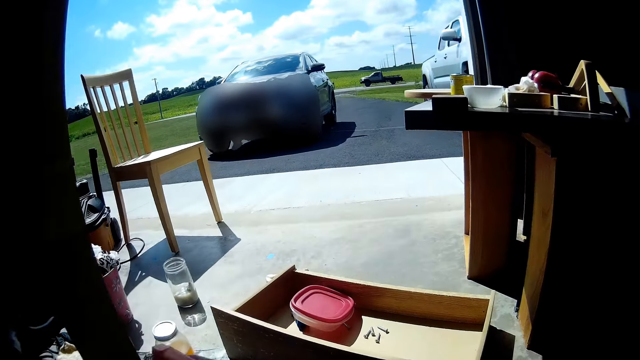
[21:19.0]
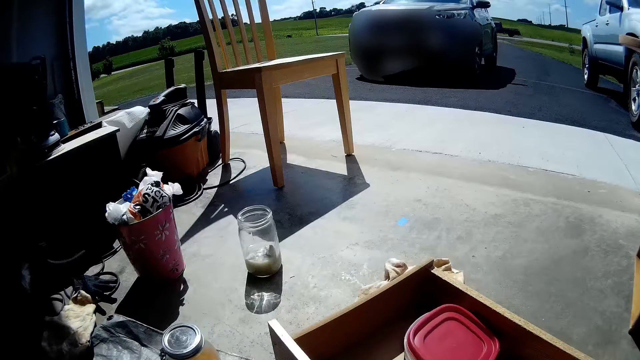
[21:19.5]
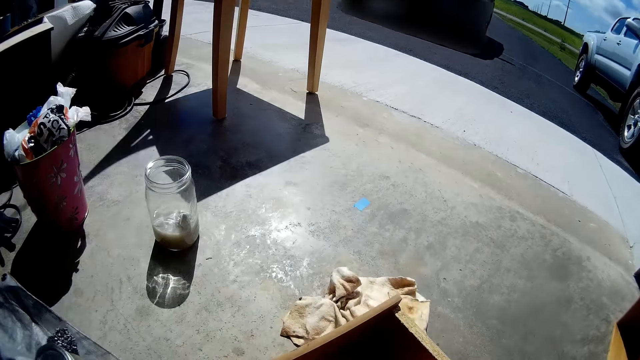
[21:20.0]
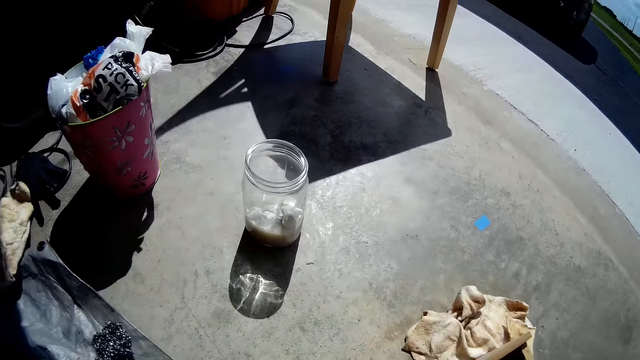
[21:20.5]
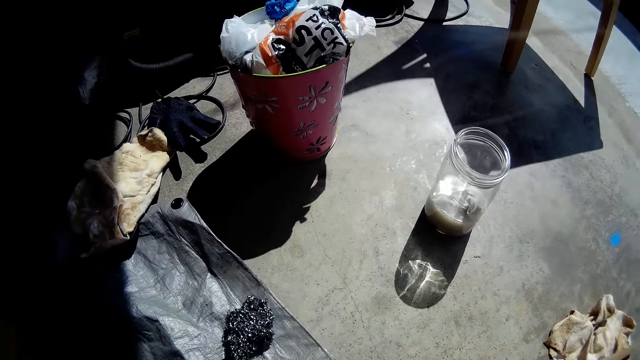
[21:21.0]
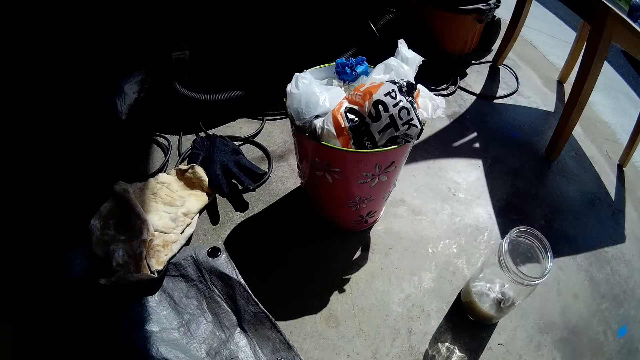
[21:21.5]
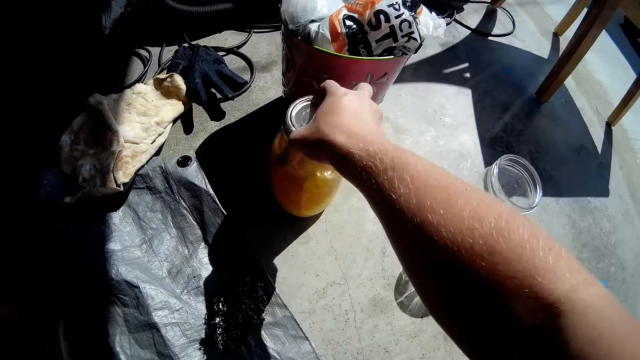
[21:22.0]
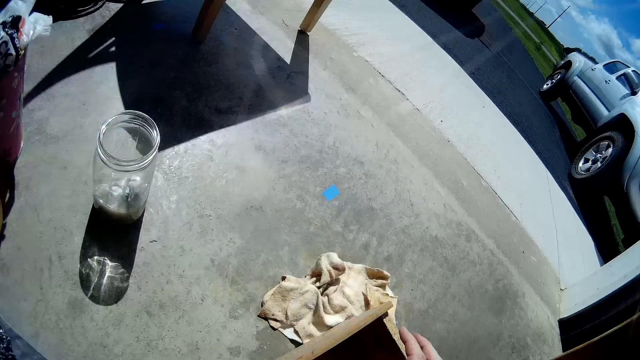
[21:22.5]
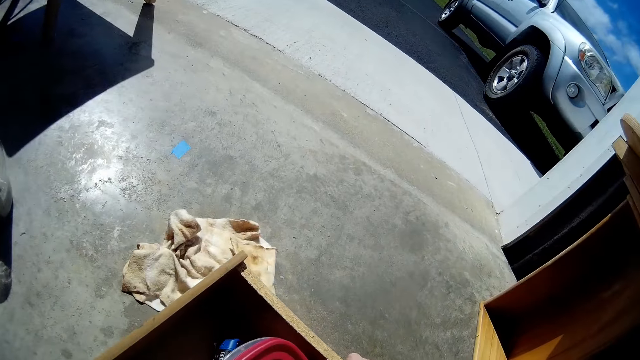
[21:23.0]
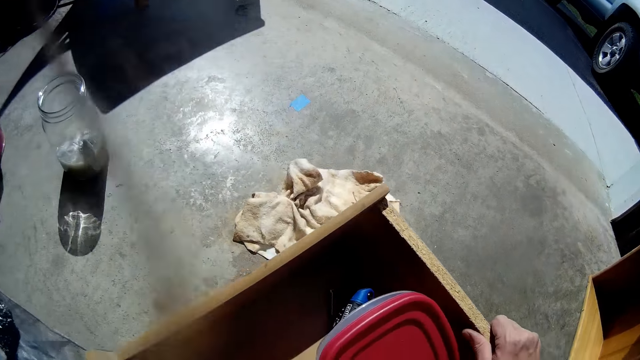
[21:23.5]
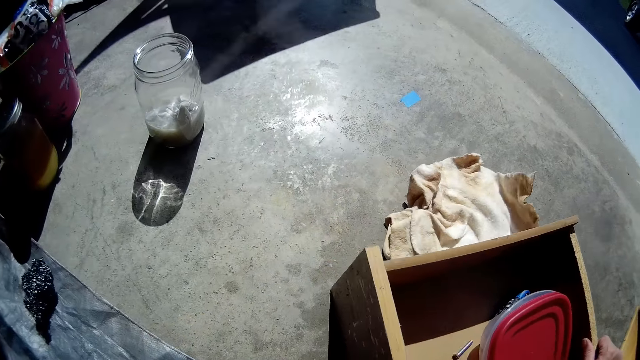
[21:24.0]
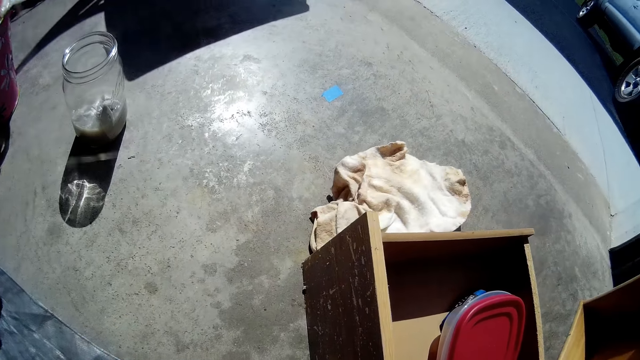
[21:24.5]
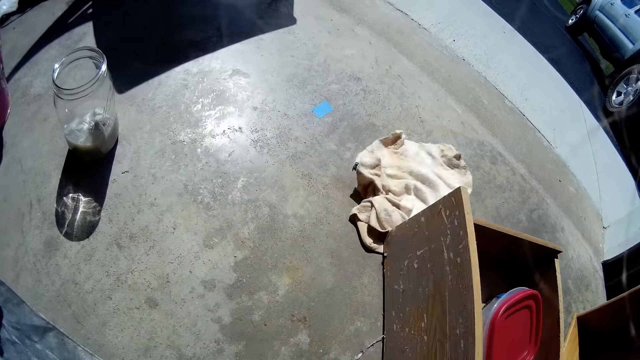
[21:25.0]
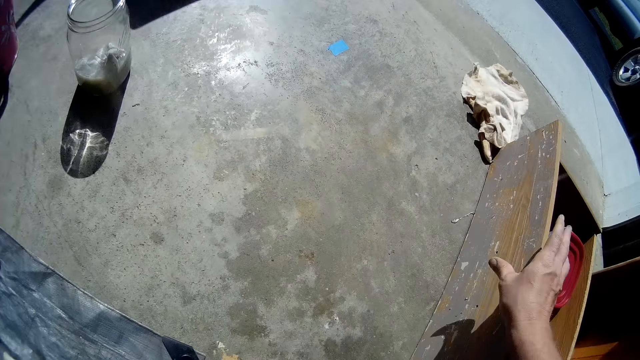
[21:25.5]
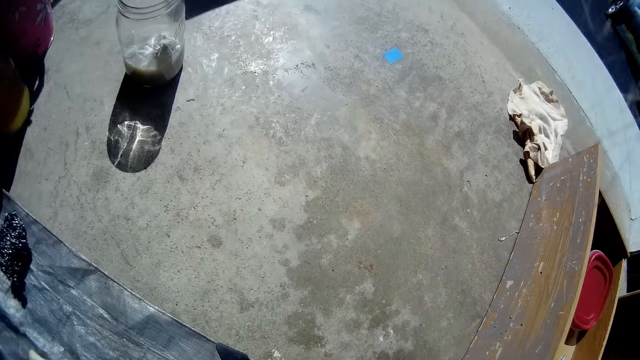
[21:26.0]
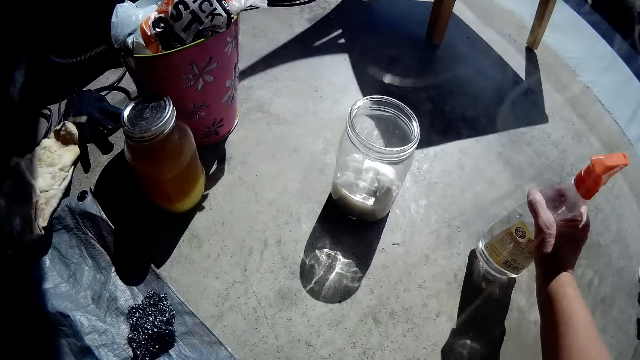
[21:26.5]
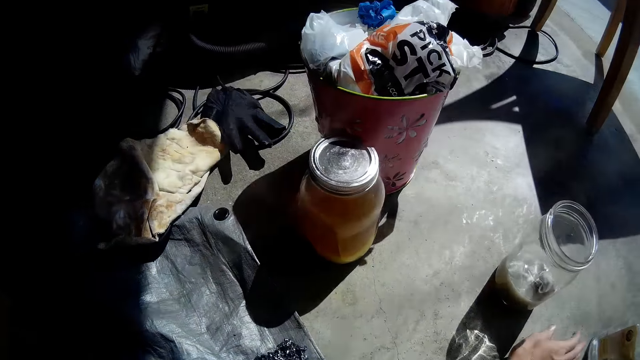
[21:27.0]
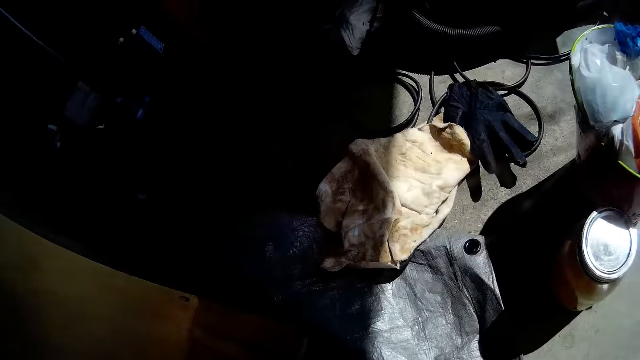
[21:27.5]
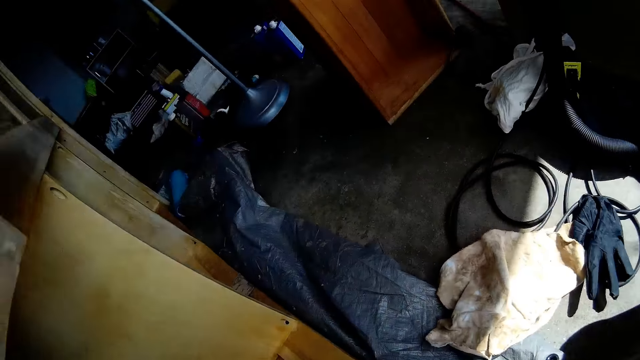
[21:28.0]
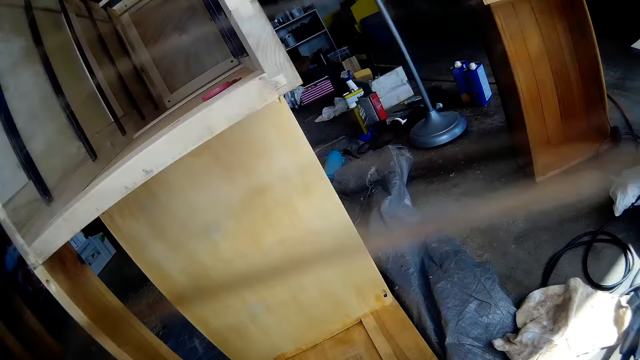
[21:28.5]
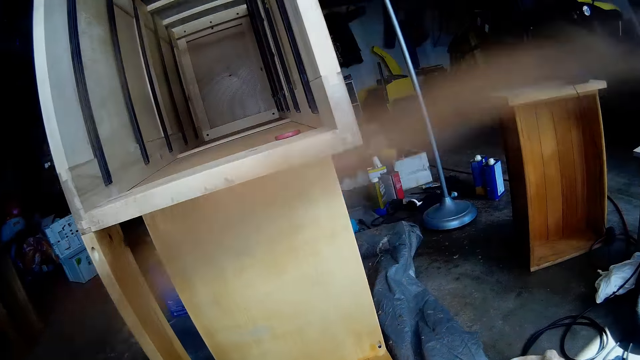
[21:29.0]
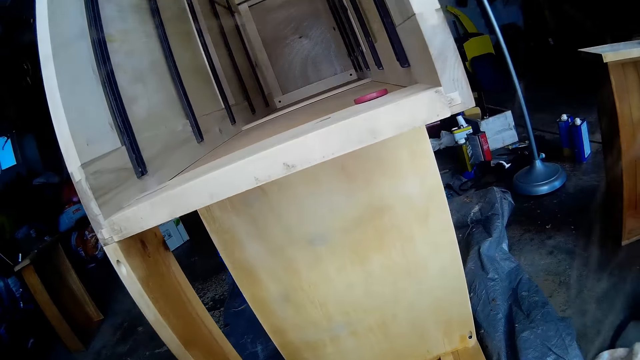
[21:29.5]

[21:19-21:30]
The camera wearer moves a drawer box on the floor with his right hand. He moves a container on the floor with his right hand. He places a can on the floor. He walks around the garage. He moves the drawer box aside on the floor with his right hand. He moves the polish spray on the floor with his right hand. He places the spray on the floor.

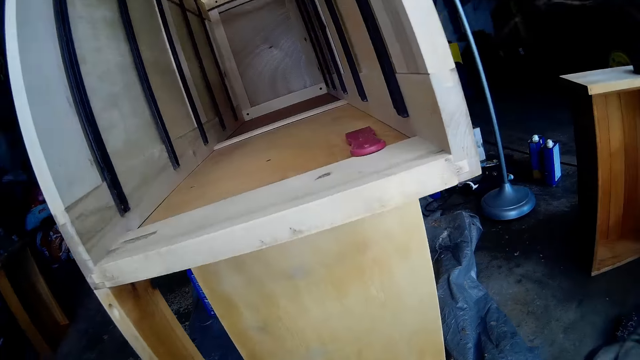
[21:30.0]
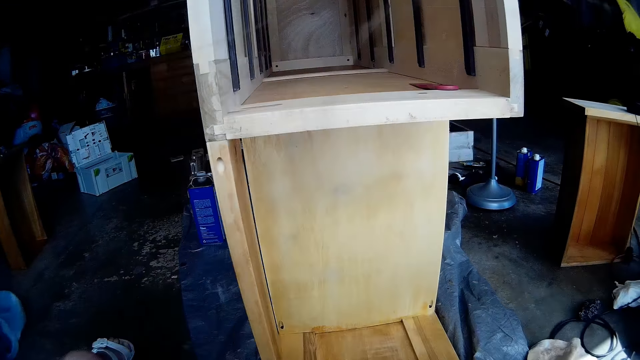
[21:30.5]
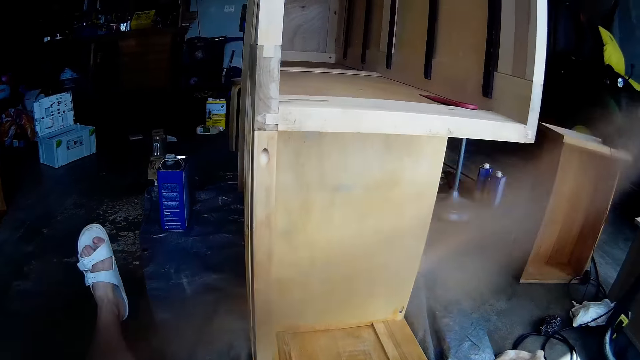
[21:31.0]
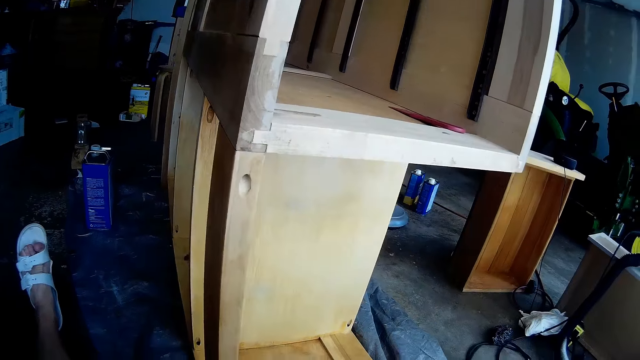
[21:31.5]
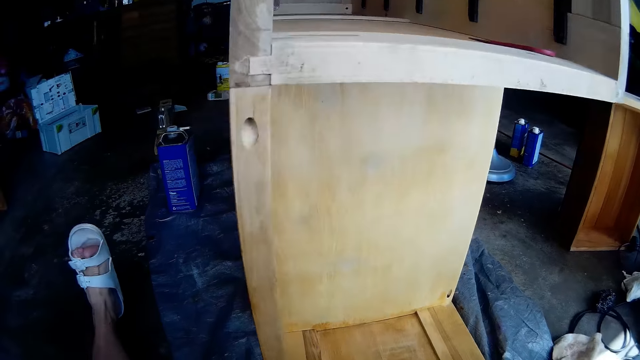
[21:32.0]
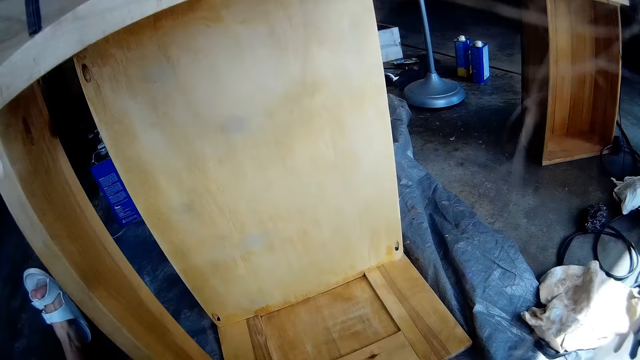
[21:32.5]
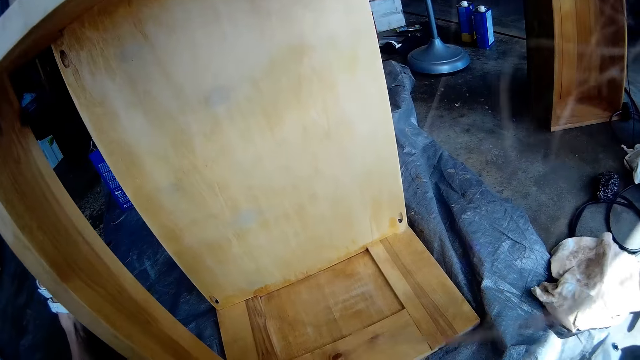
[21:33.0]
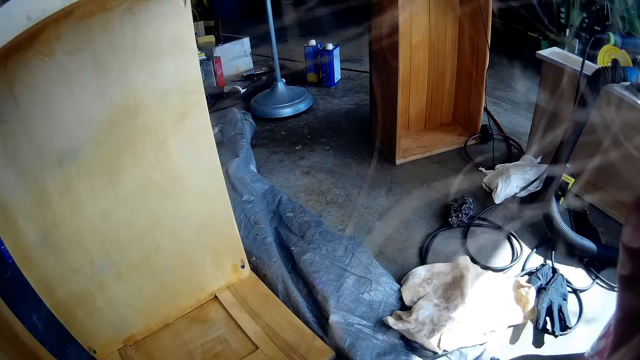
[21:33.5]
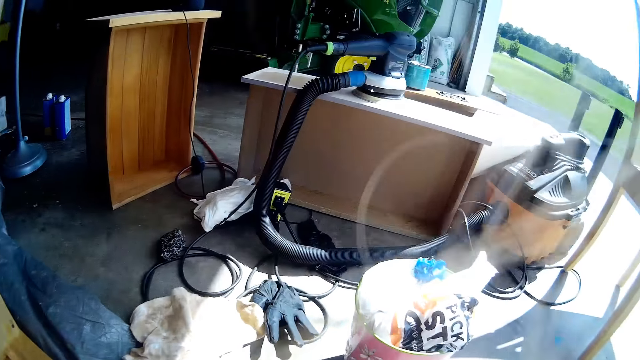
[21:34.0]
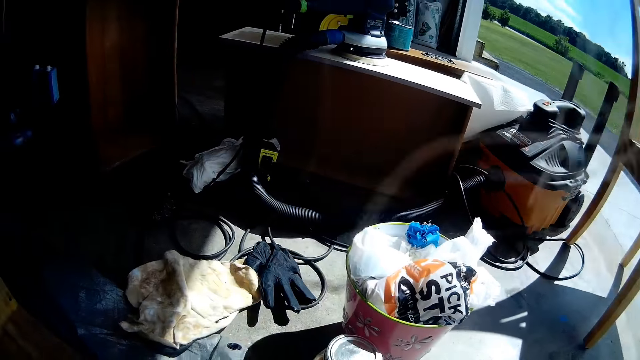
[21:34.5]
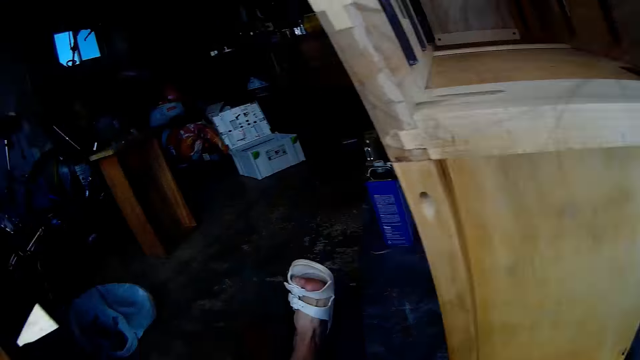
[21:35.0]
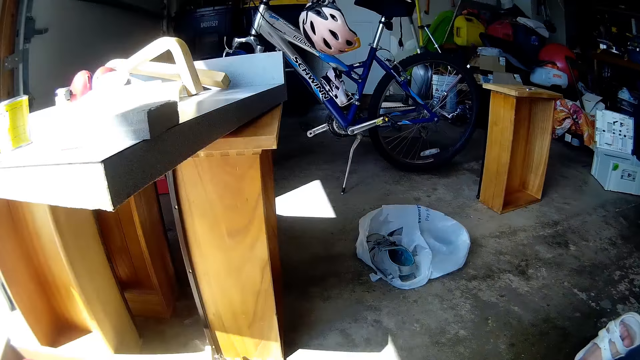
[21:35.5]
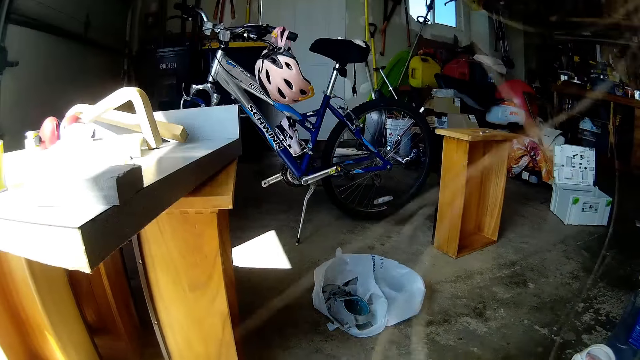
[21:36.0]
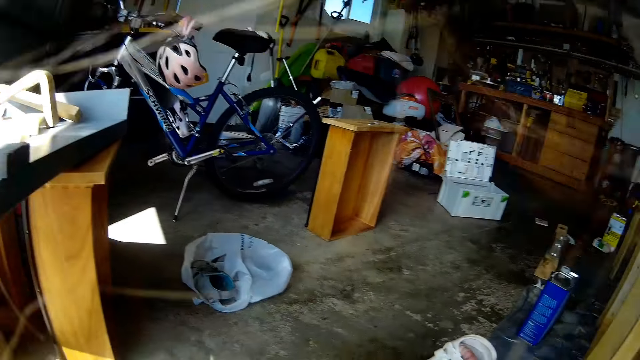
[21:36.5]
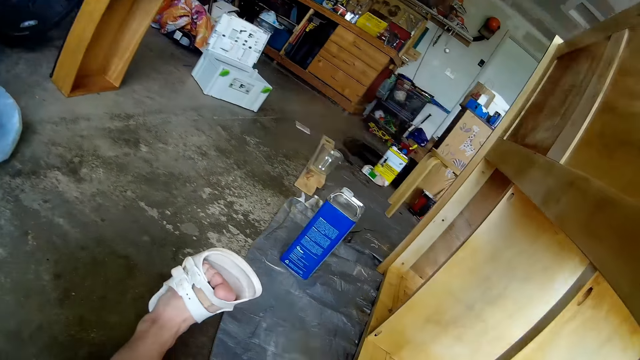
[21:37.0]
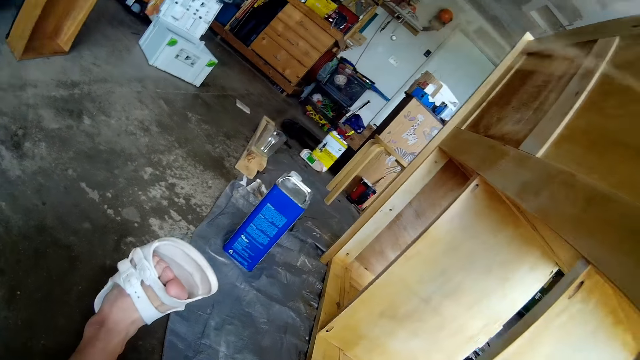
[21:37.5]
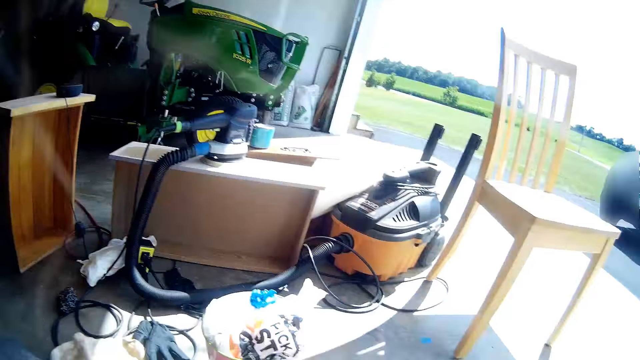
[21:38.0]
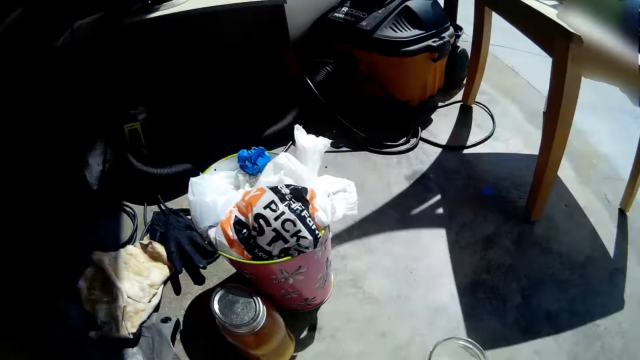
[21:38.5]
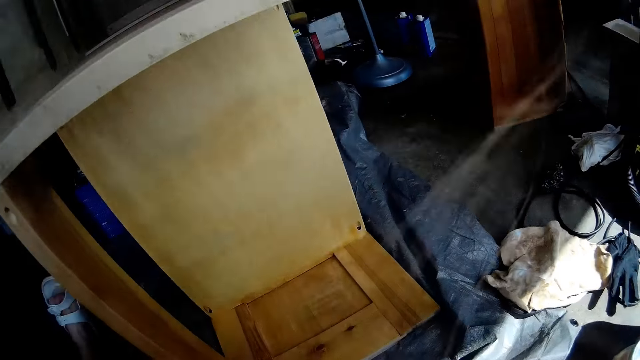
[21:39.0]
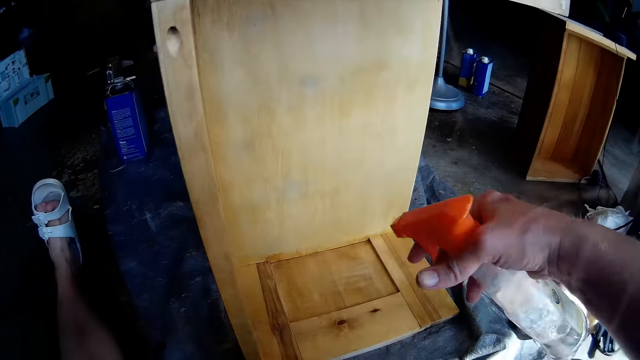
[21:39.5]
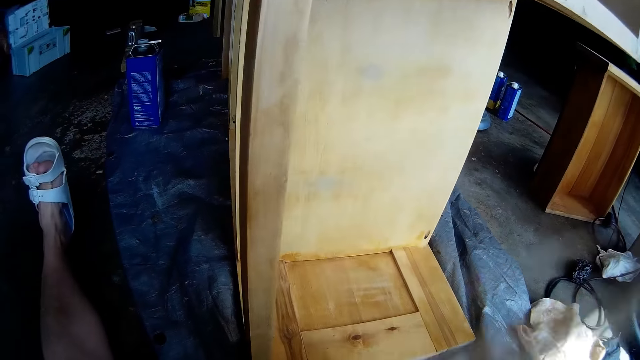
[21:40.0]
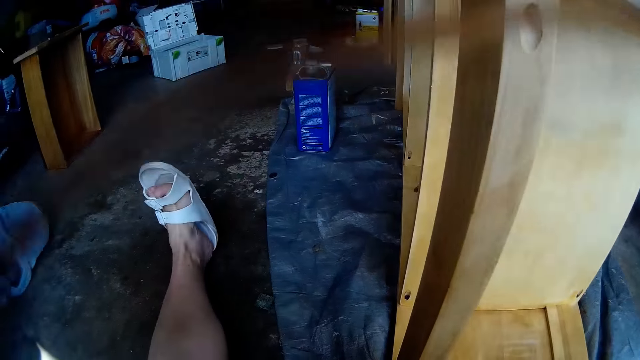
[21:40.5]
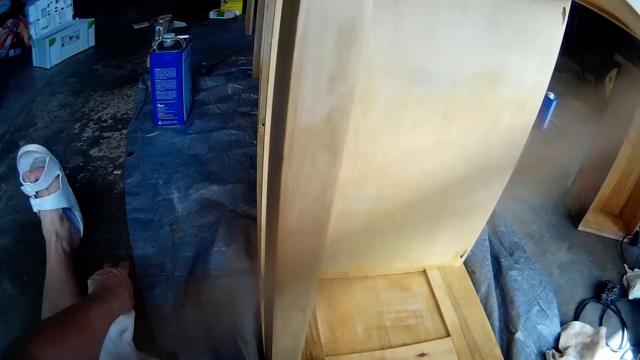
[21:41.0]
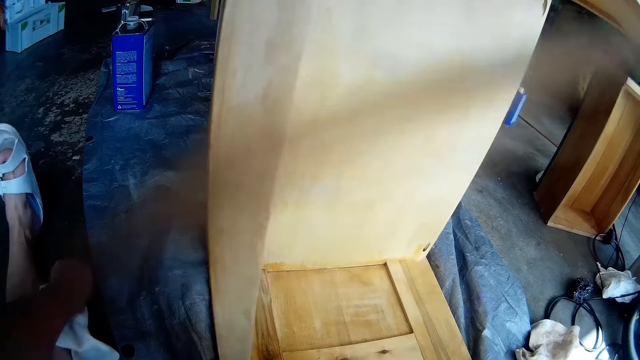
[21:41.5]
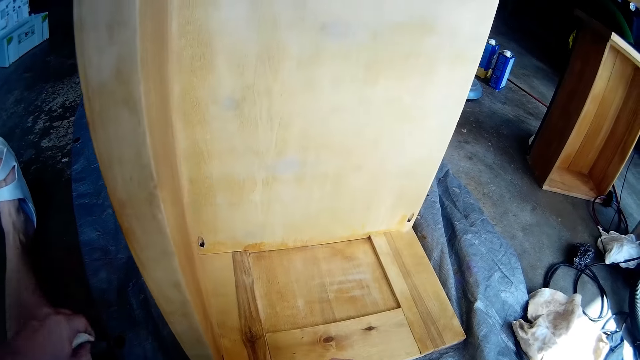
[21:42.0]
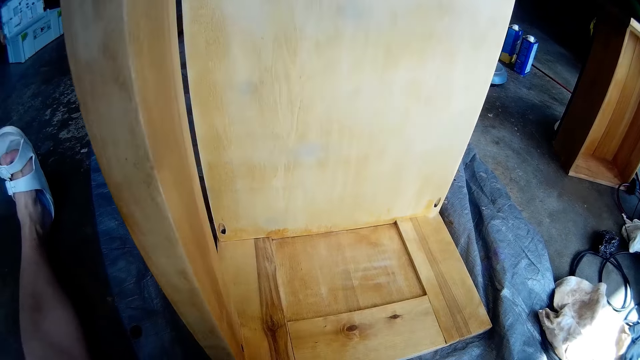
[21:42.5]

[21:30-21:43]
The camera wearer does something. He does something with his hand. He looks around the garage. He holds the polish spray in his right hand. He sprays on the wood. He picks up the sandpaper from the floor. He picks up the cloth on the floor with his left hand.
